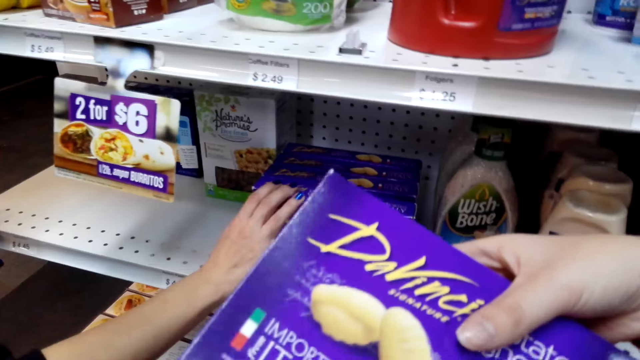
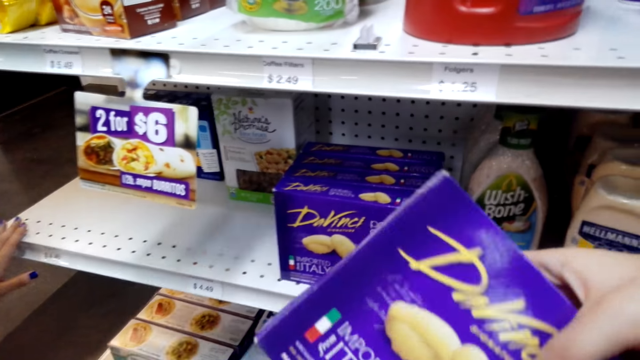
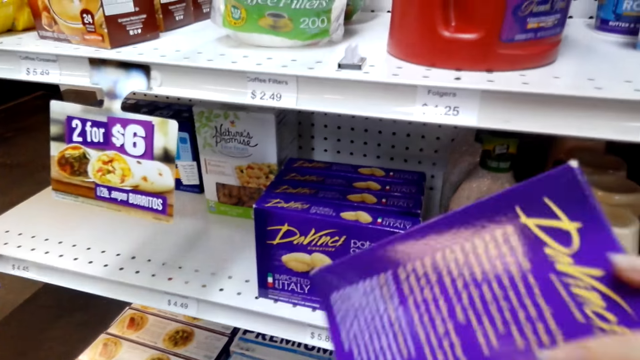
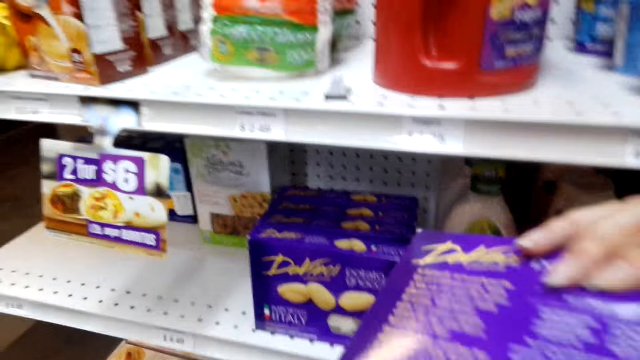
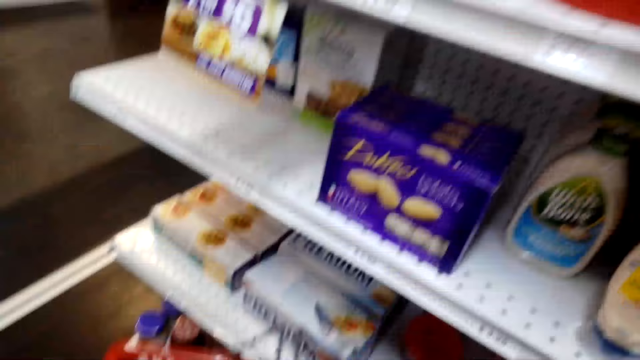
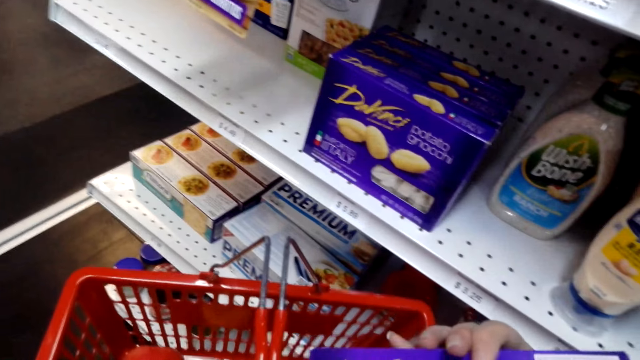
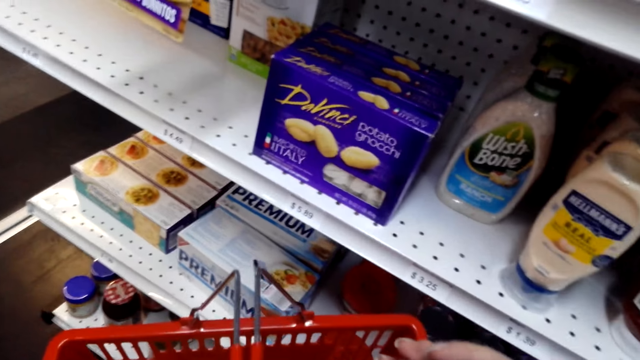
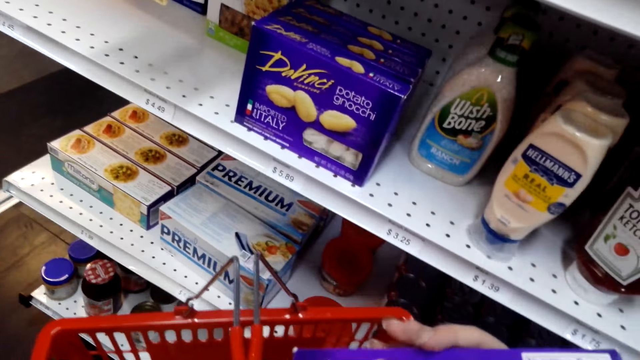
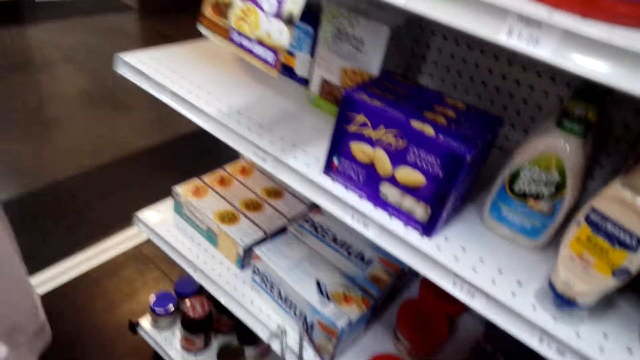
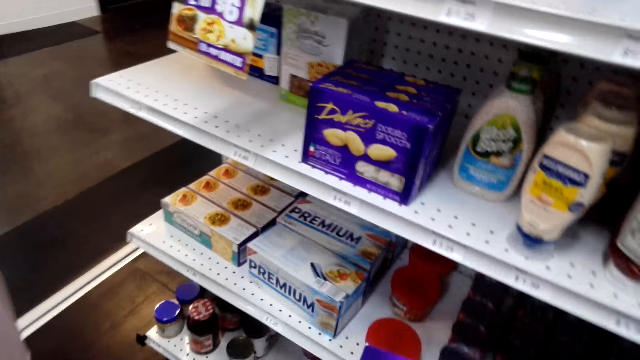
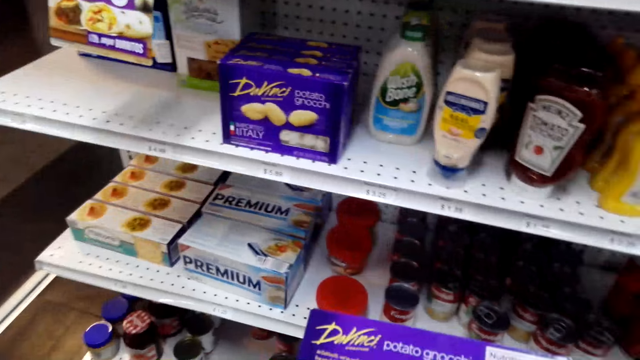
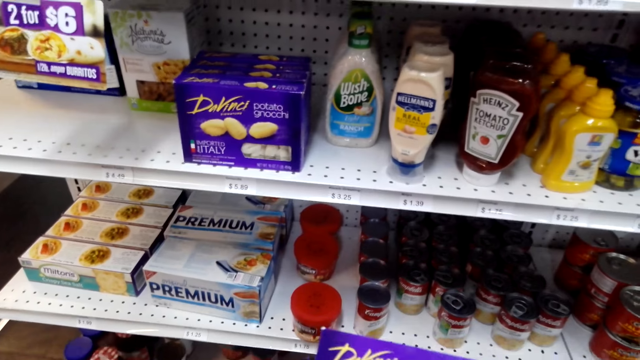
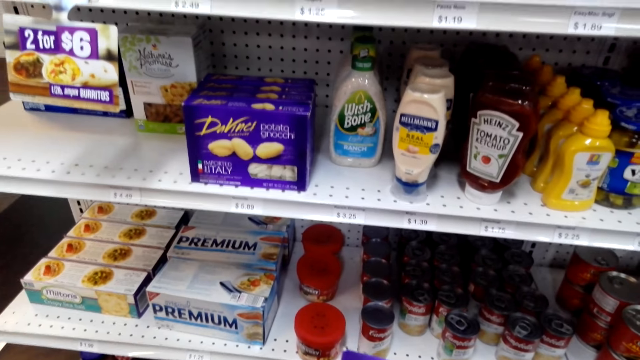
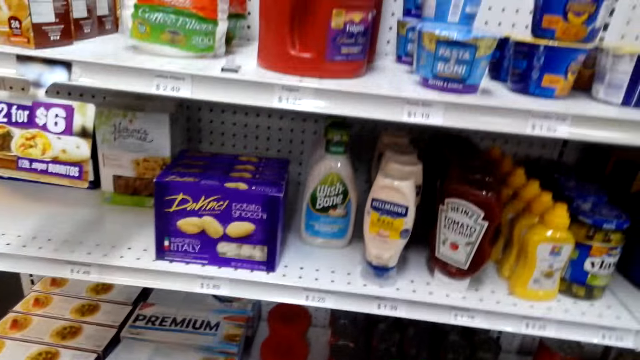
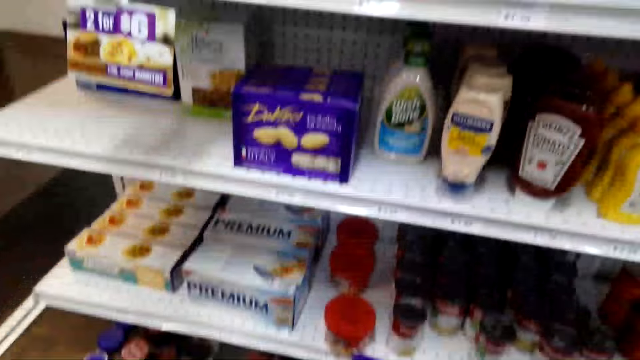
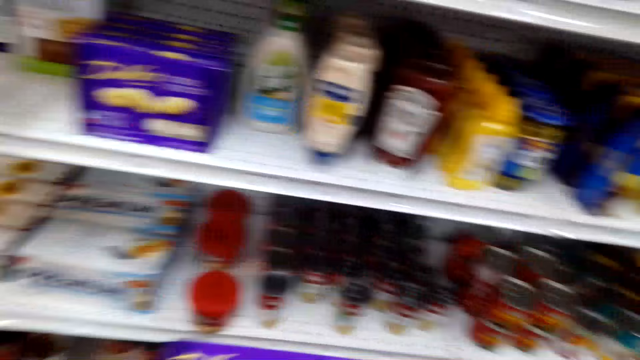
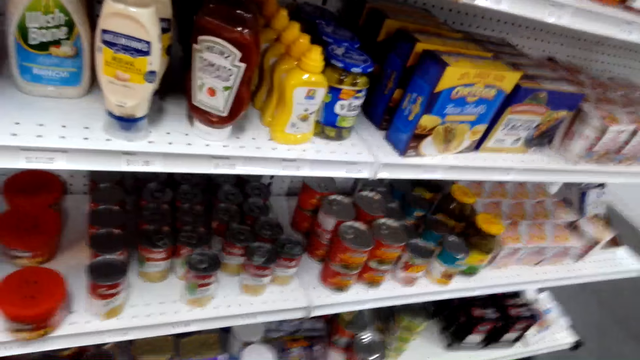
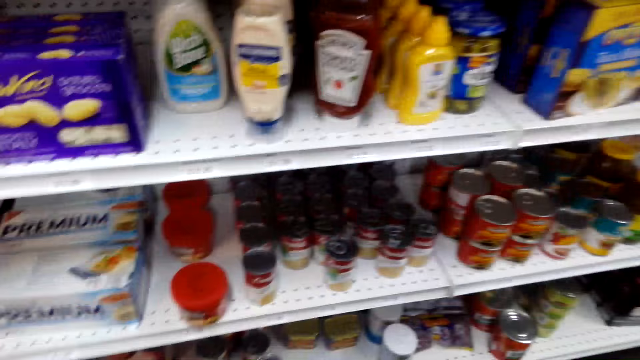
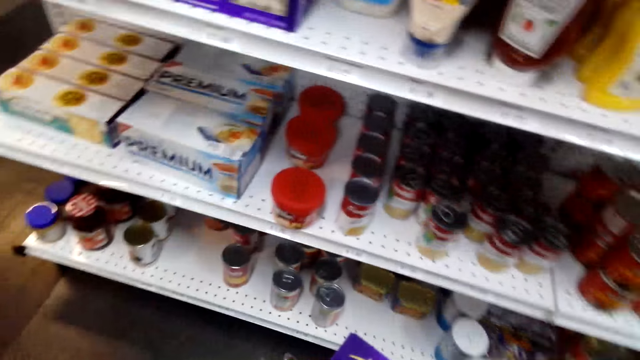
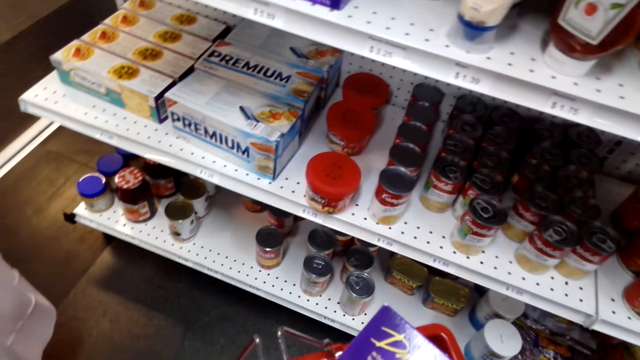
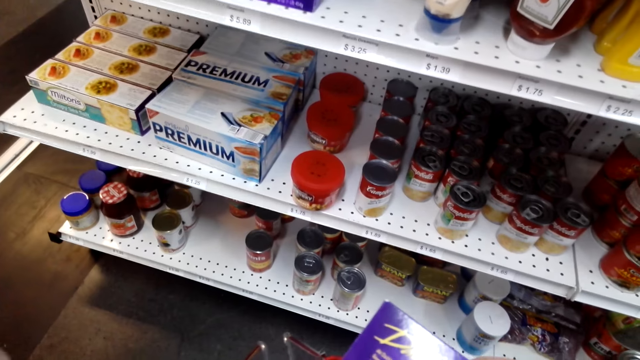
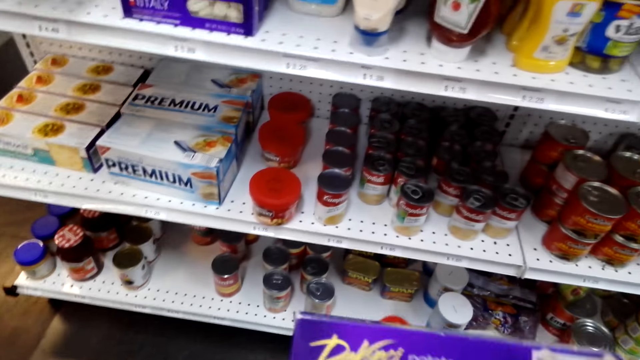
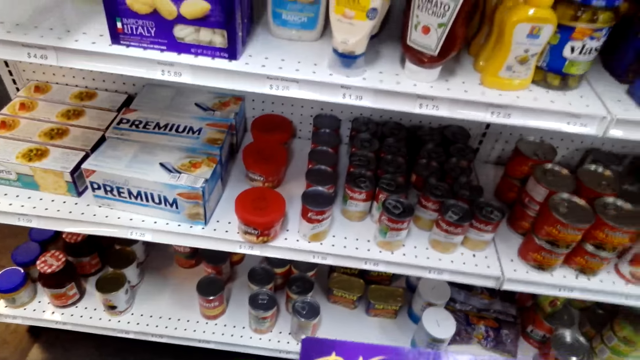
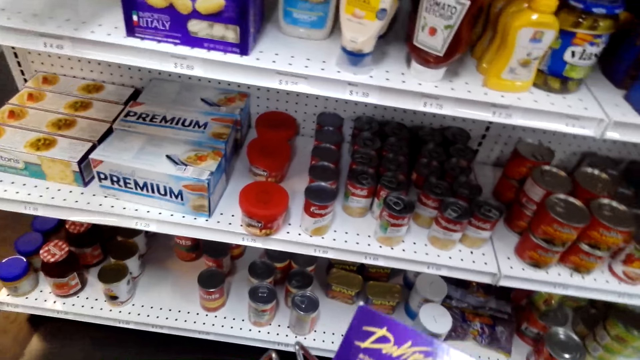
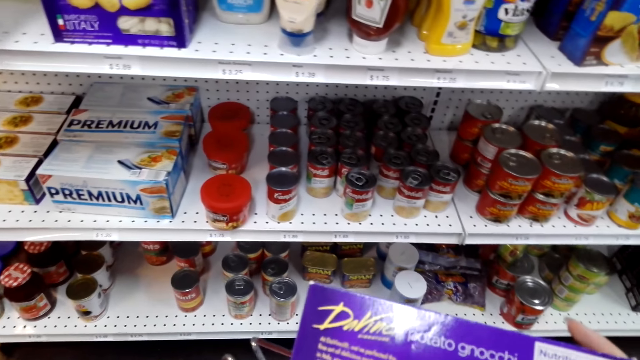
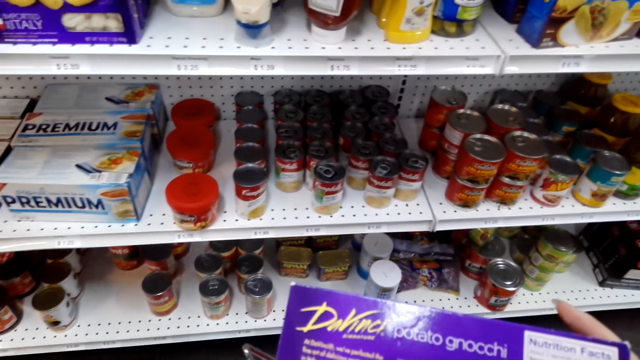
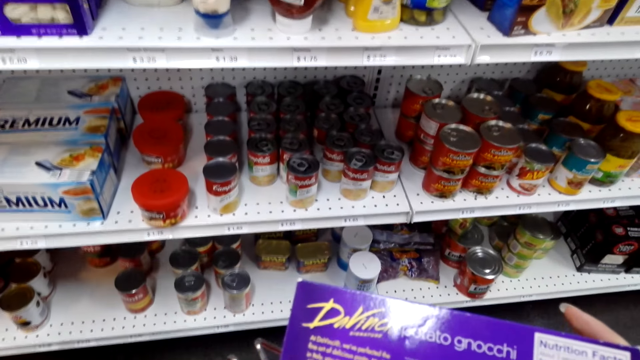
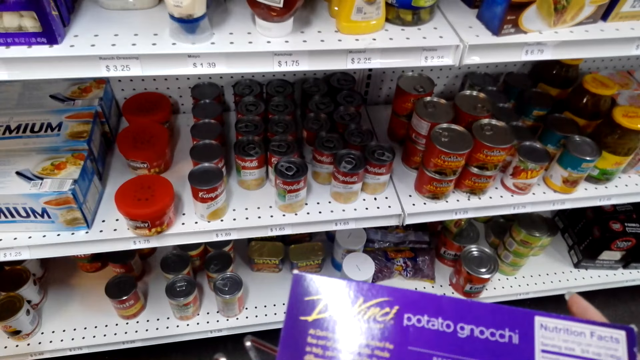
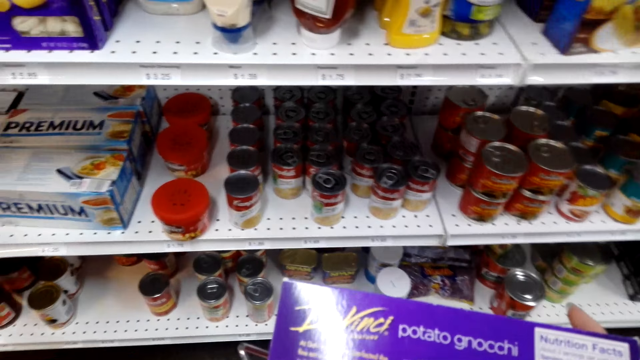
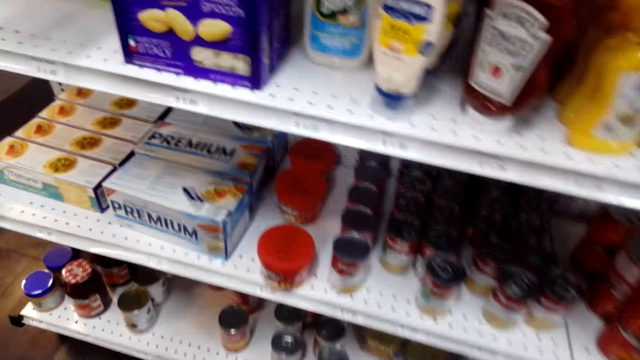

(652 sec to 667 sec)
A woman touches the packet of potato gnocchi. The camera wearer places the packet of potato gnocchi in the shopping basket. They hold the packet of potato gnocchi in the store. They move a hand.

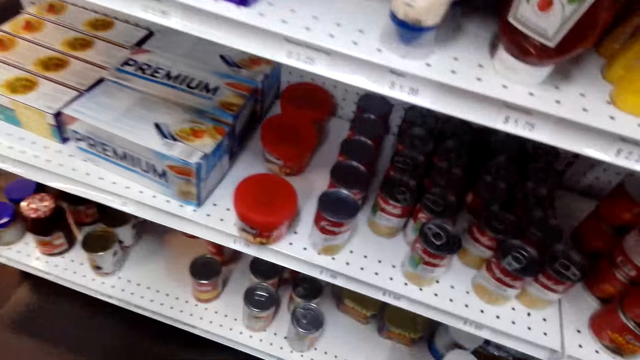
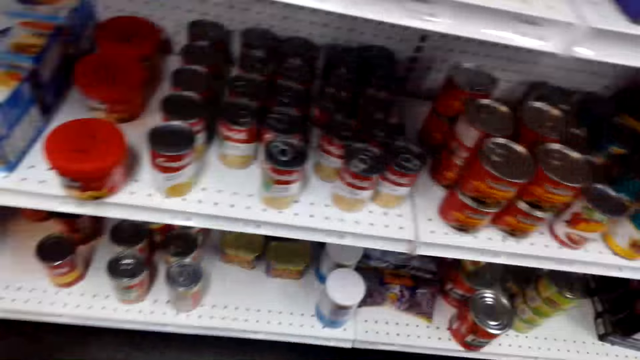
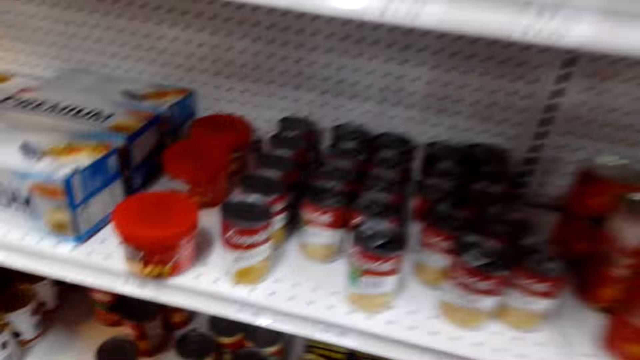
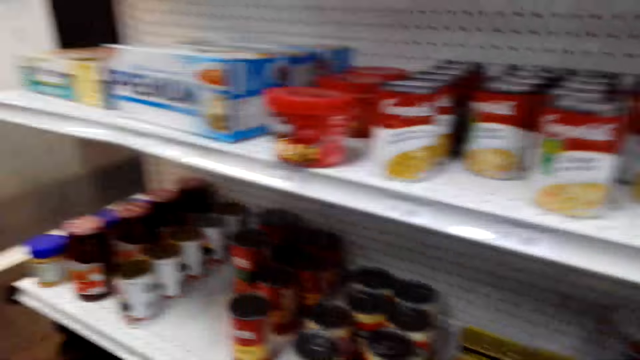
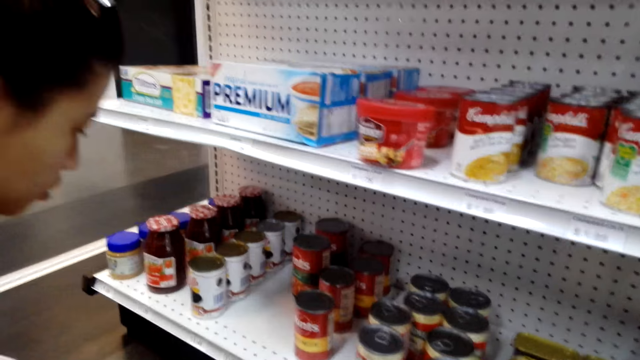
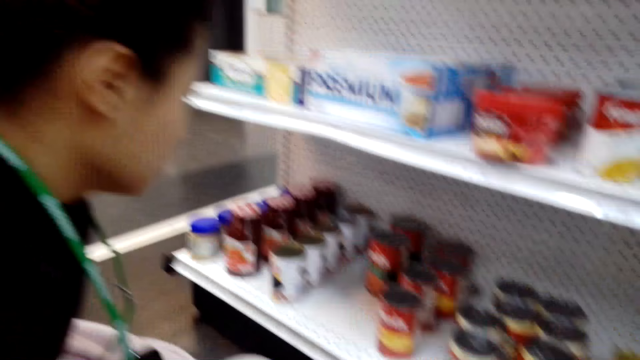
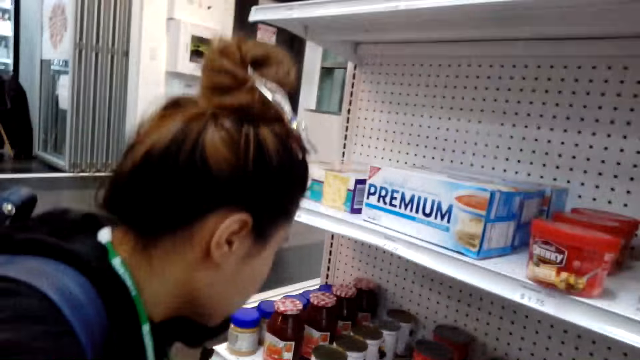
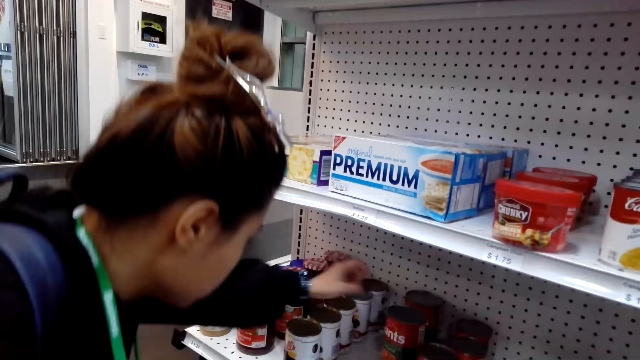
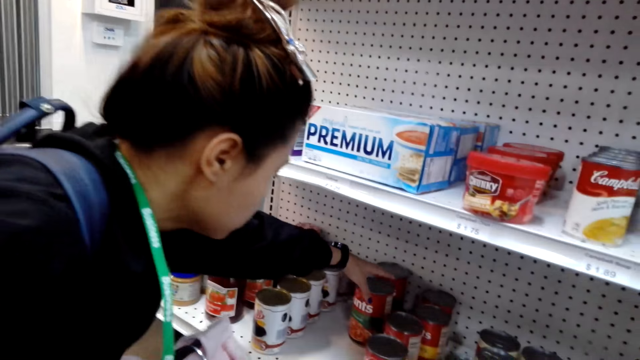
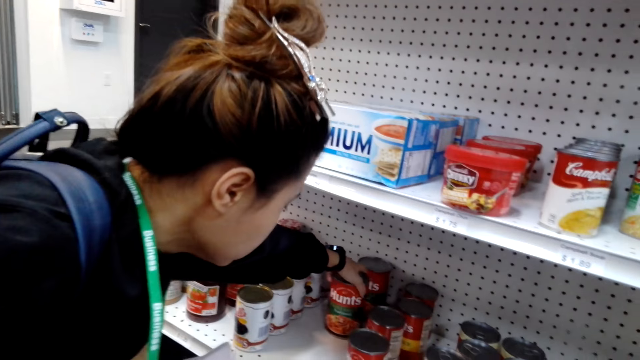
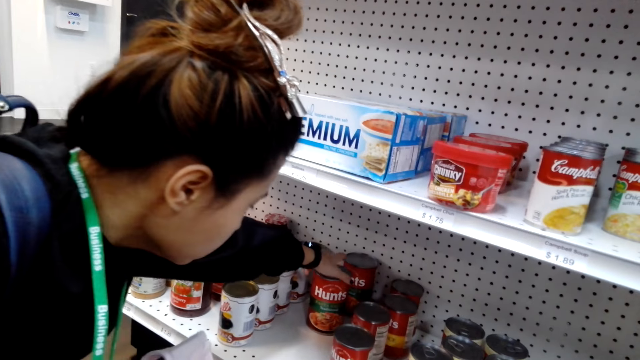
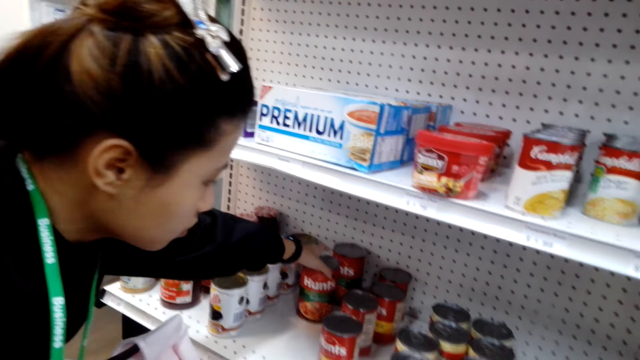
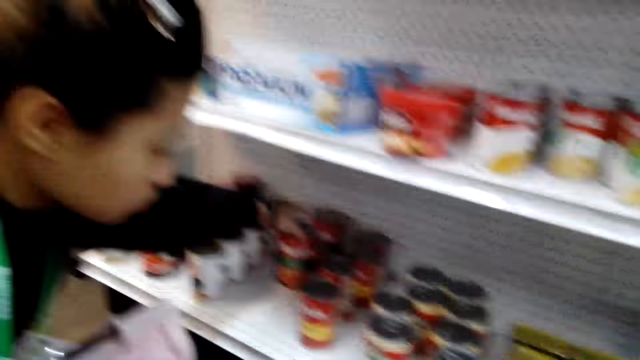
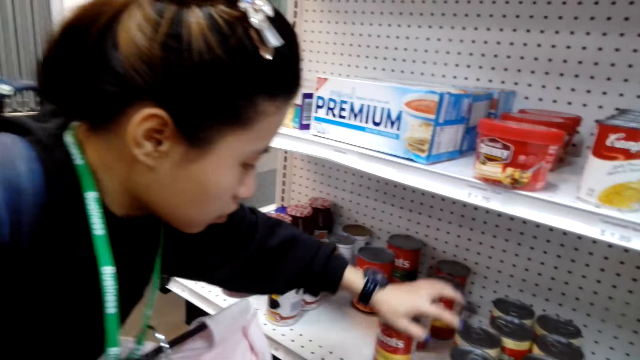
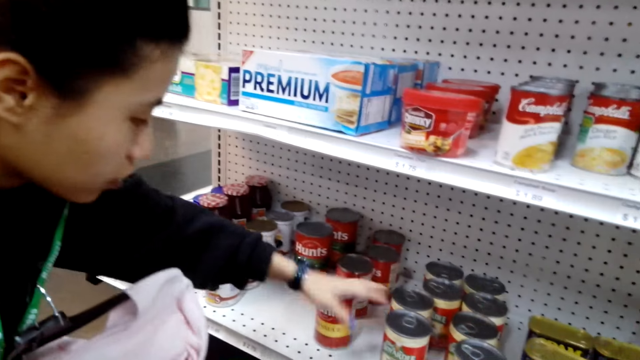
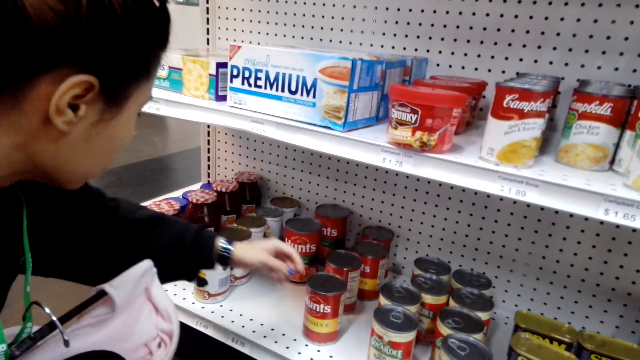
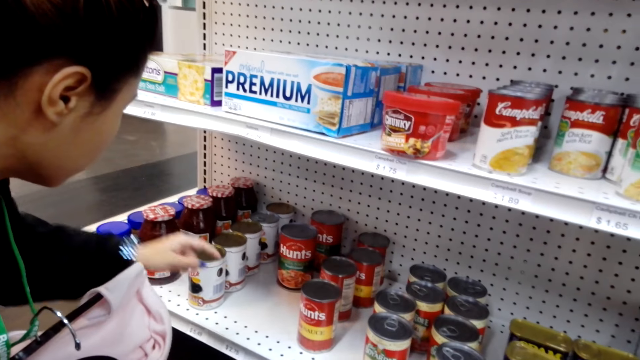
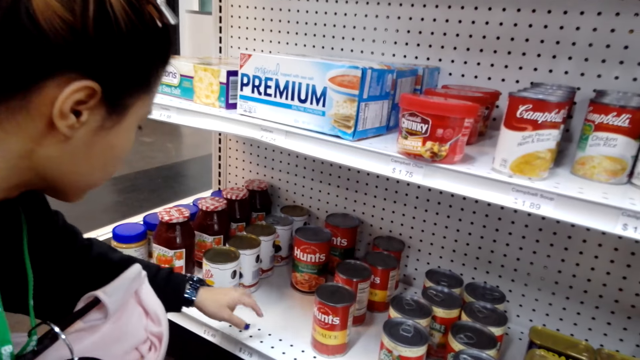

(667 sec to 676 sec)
A lady touches a can of Hunt's on the shelf. The camera wearer touches the tomato ketchup. The lady moves a hand.
